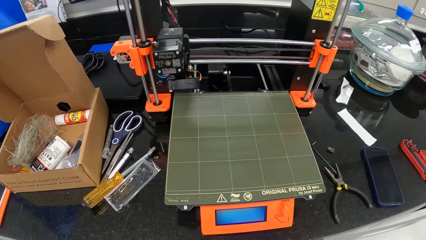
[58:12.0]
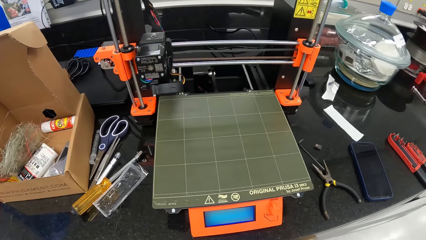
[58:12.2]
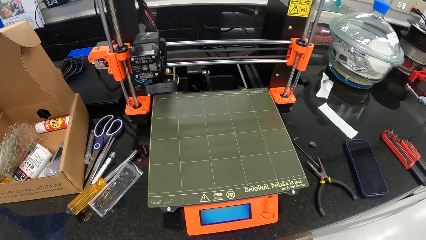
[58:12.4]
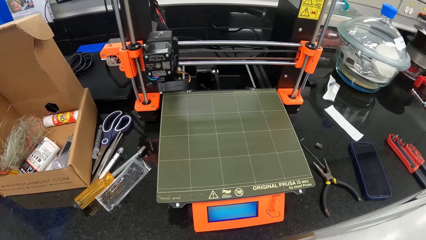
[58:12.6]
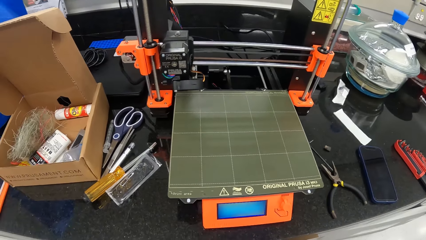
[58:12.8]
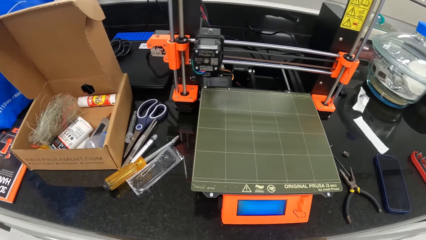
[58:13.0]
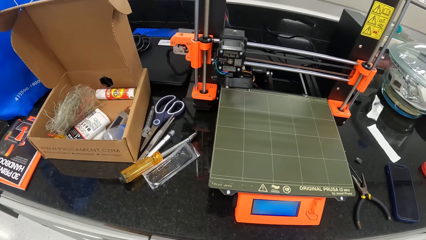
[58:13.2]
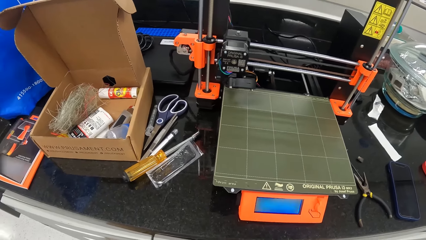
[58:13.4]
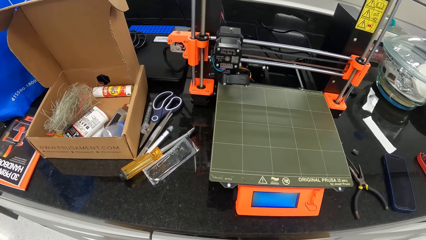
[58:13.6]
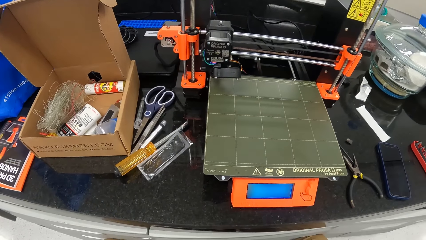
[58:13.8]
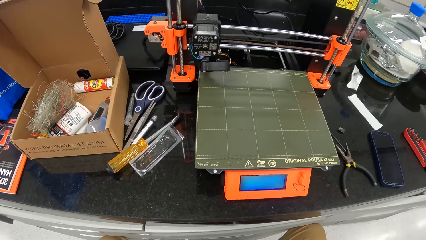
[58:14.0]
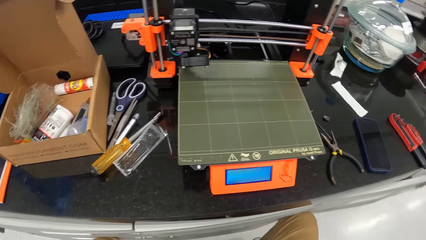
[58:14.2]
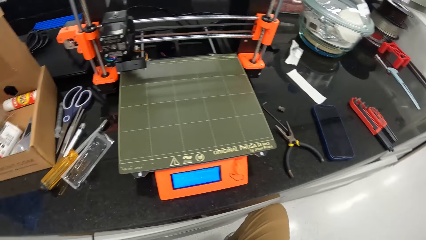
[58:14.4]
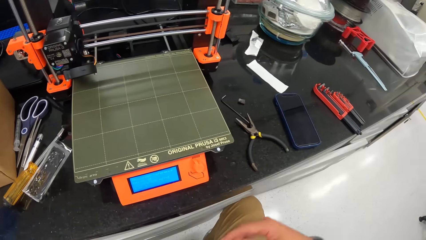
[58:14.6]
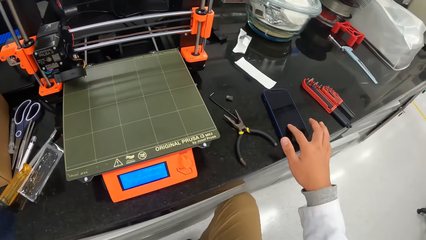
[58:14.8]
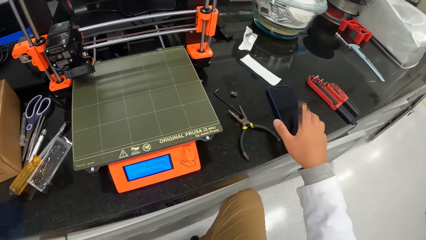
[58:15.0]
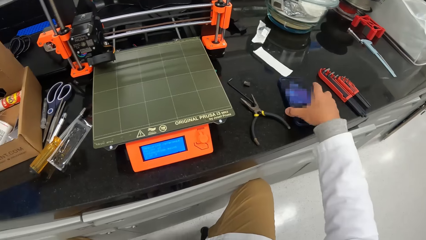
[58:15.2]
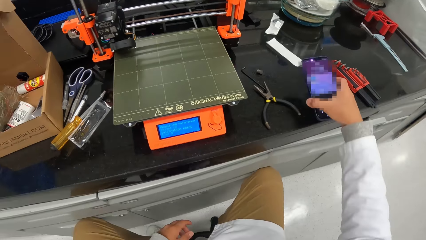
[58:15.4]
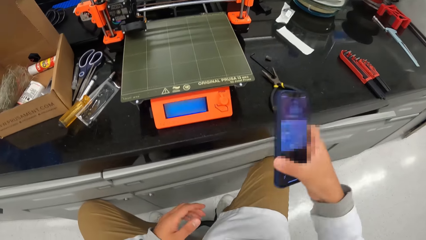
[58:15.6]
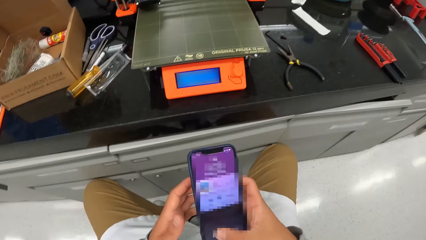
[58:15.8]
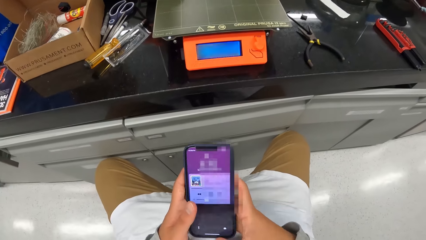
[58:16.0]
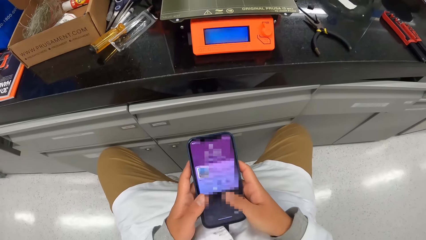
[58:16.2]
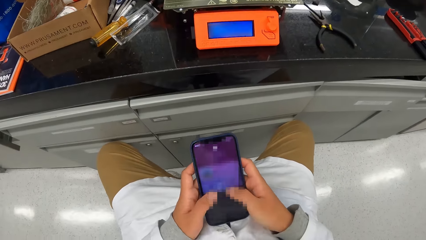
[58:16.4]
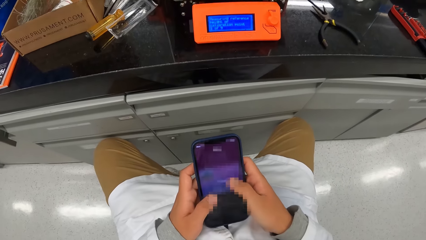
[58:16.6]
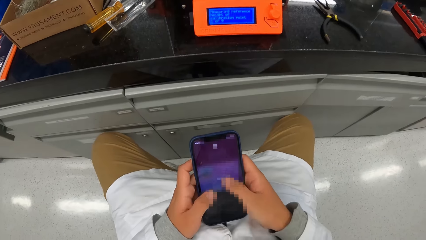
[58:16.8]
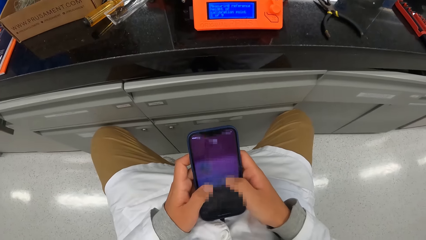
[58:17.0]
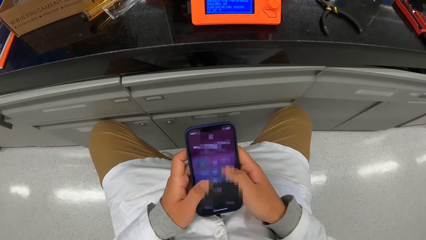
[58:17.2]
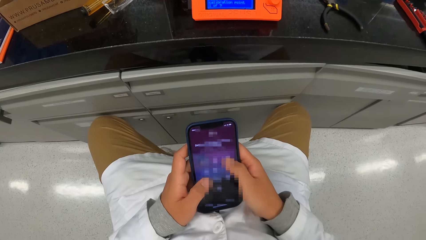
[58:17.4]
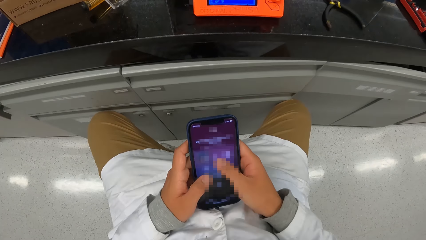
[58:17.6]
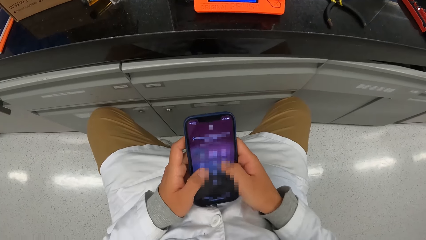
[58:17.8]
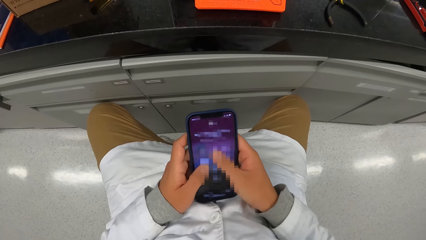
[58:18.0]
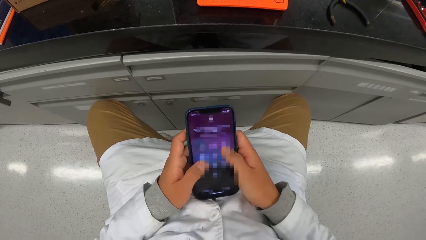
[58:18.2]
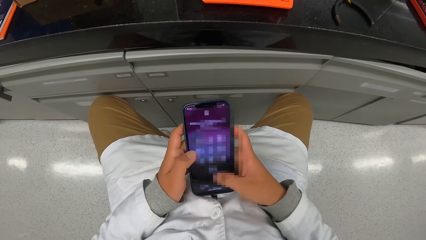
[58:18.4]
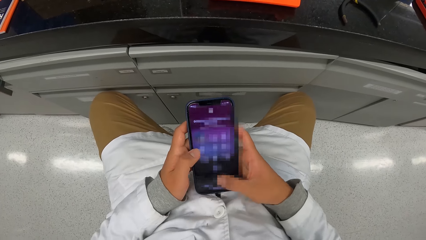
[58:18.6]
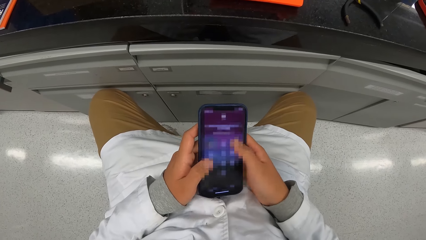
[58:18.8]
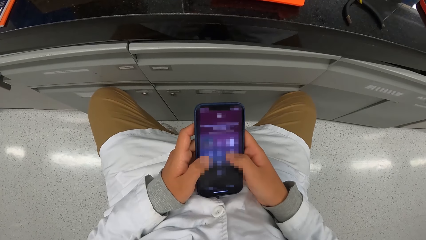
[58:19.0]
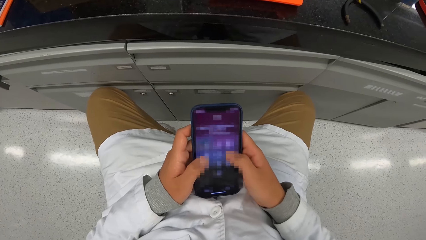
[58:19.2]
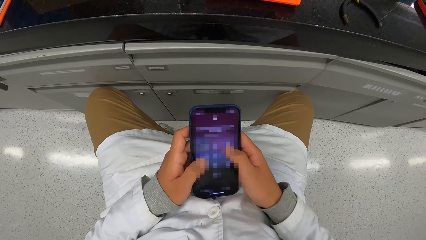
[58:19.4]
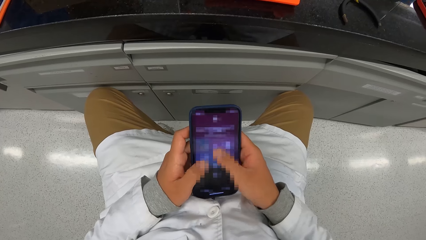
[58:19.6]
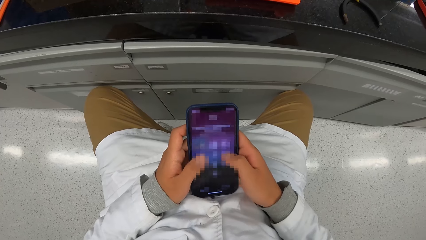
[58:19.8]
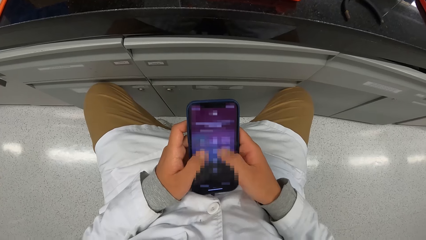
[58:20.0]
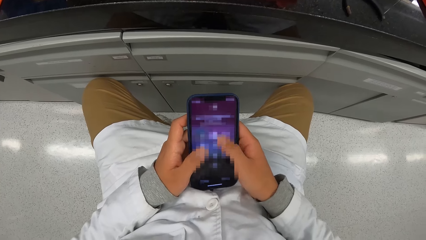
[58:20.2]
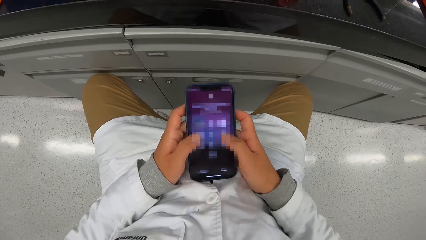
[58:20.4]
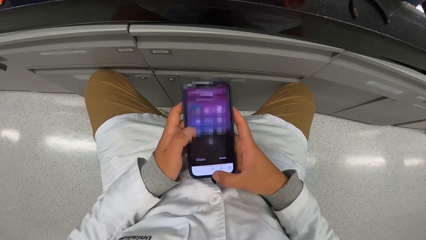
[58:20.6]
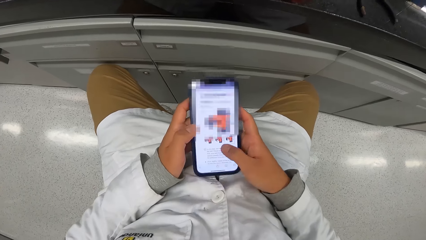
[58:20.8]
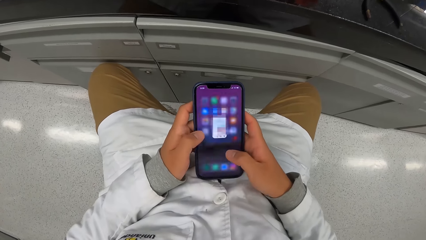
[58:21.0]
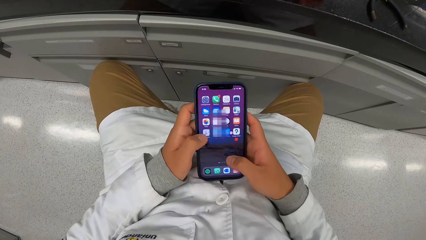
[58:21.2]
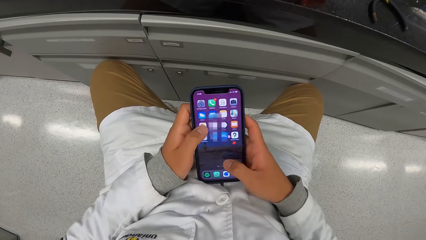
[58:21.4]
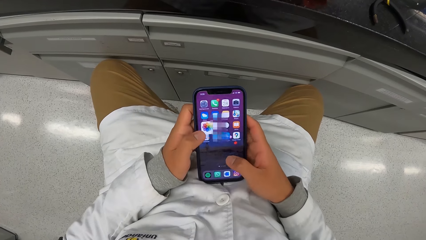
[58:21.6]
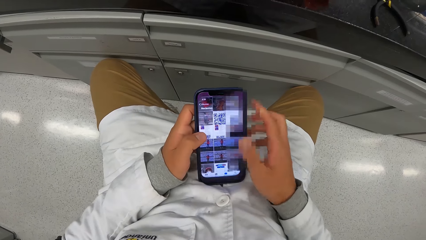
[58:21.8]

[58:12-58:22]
The camera wearer looks at the printer. He takes the phone on the table with his right hand. He moves the phone. He operates the phone with both hands.

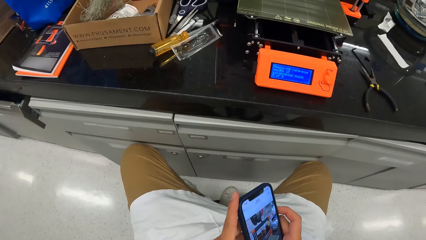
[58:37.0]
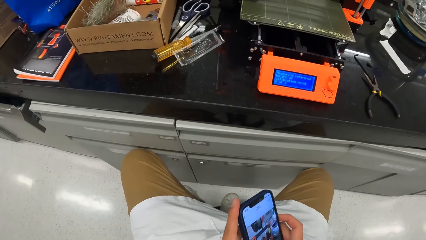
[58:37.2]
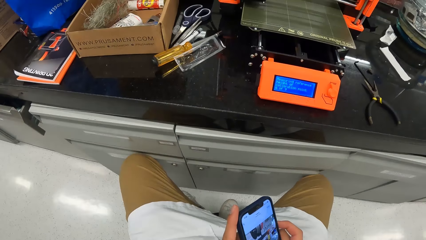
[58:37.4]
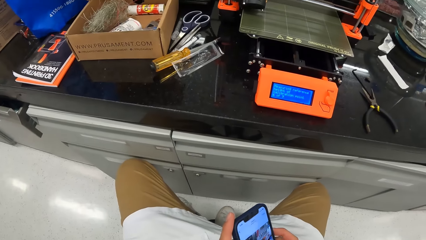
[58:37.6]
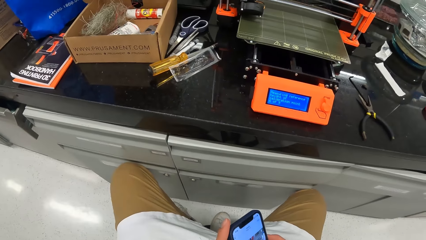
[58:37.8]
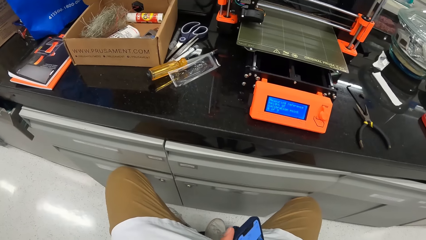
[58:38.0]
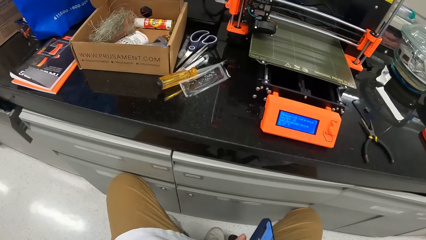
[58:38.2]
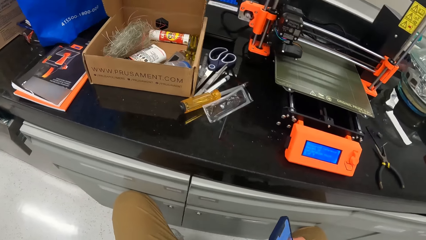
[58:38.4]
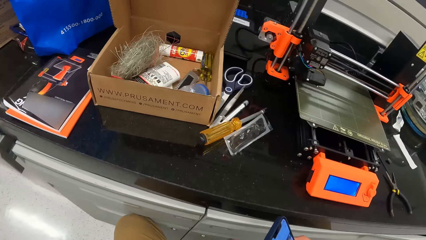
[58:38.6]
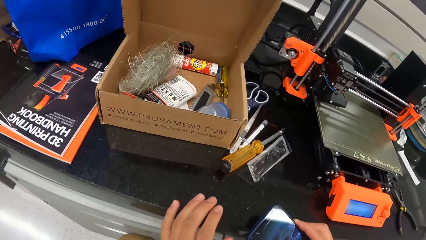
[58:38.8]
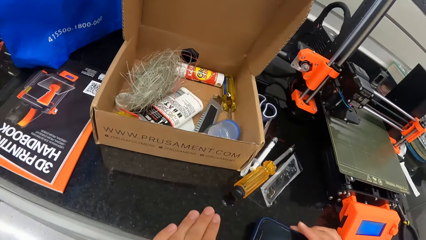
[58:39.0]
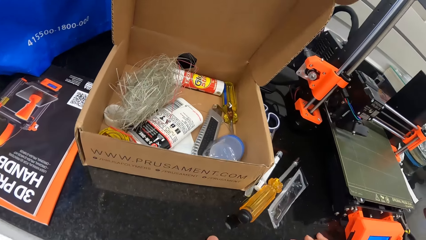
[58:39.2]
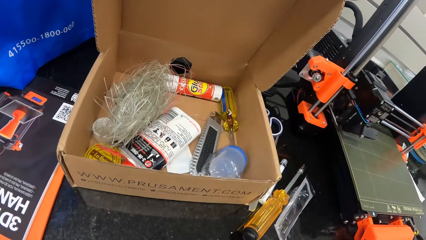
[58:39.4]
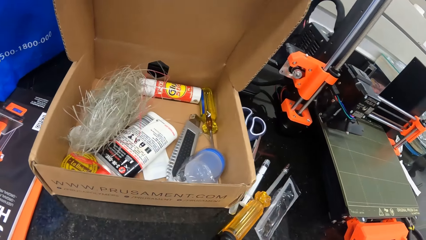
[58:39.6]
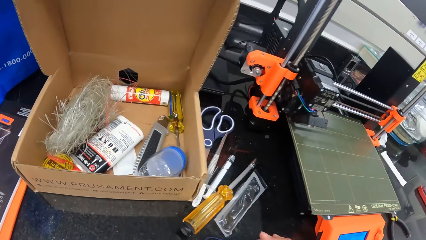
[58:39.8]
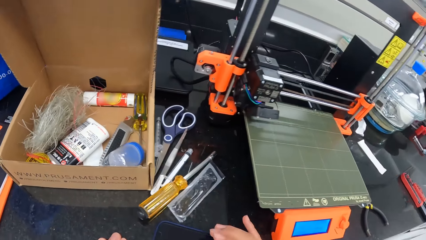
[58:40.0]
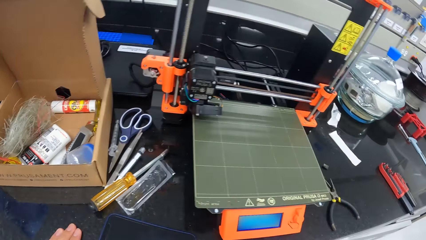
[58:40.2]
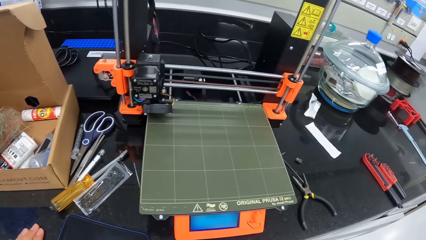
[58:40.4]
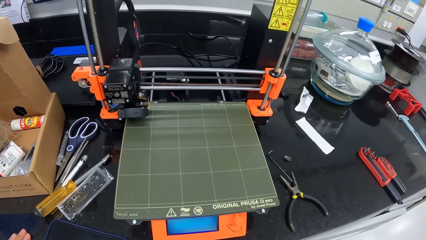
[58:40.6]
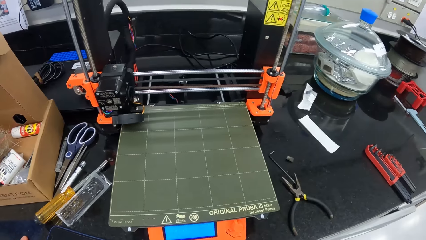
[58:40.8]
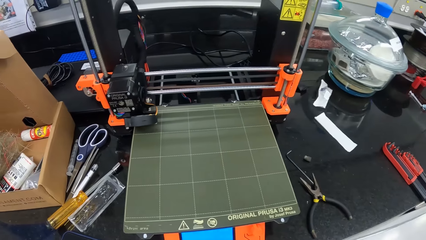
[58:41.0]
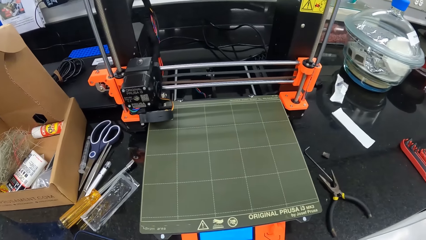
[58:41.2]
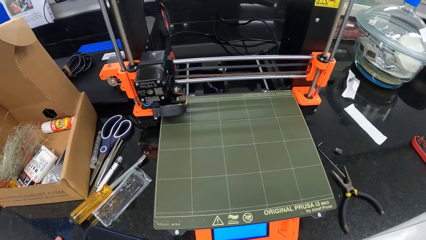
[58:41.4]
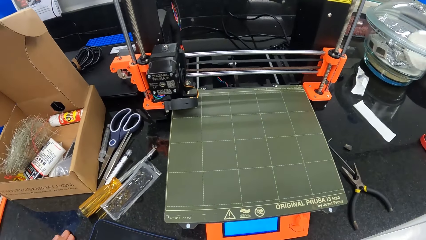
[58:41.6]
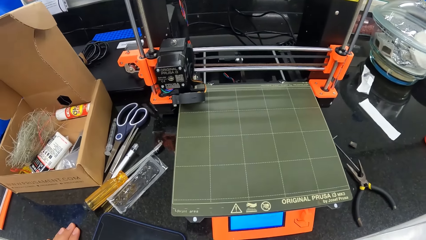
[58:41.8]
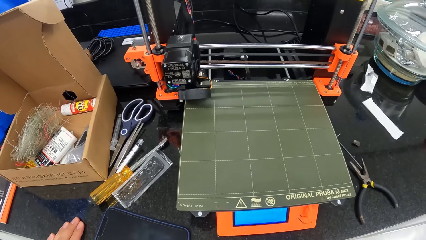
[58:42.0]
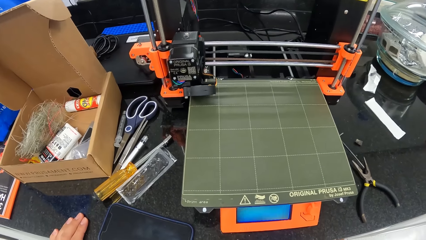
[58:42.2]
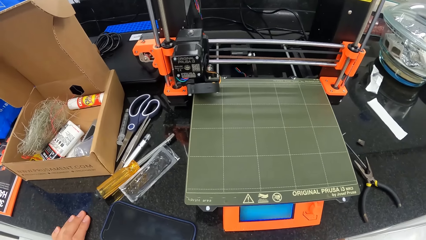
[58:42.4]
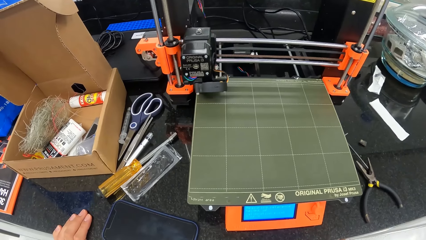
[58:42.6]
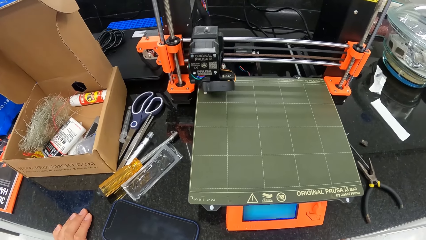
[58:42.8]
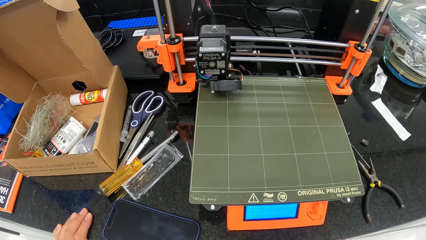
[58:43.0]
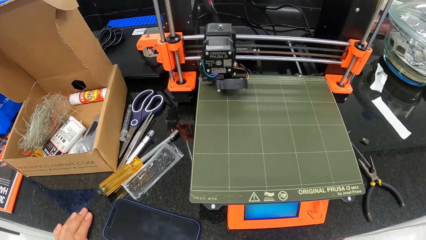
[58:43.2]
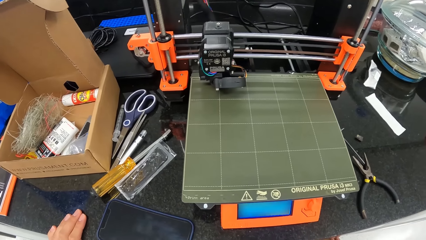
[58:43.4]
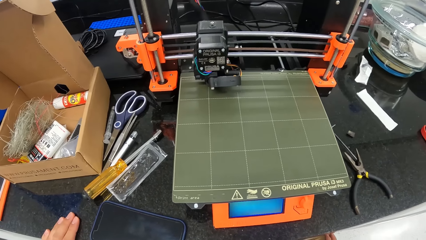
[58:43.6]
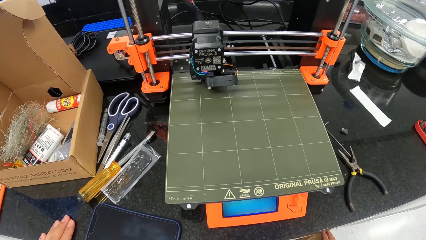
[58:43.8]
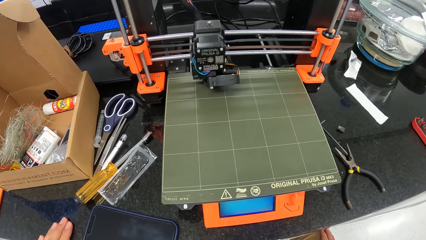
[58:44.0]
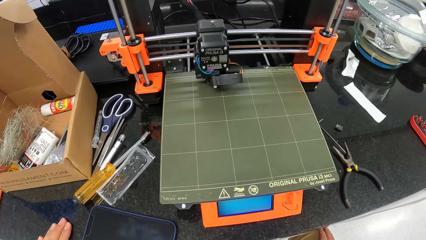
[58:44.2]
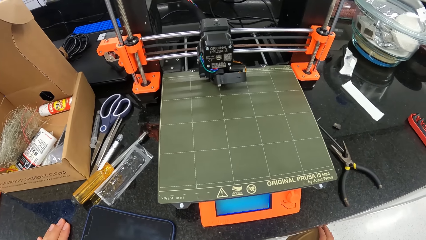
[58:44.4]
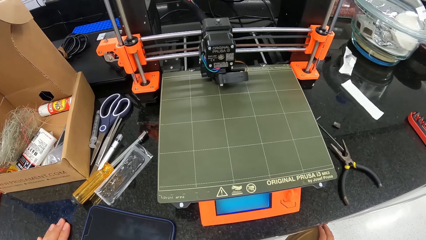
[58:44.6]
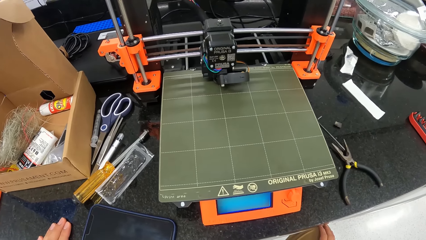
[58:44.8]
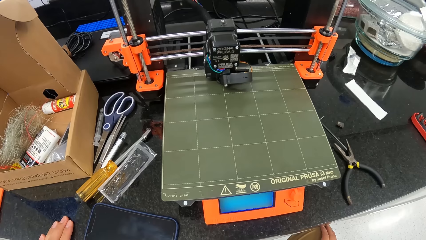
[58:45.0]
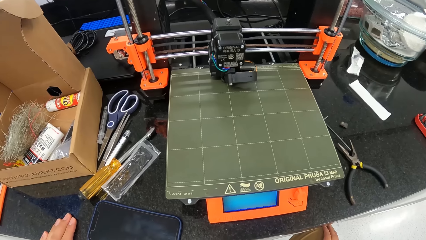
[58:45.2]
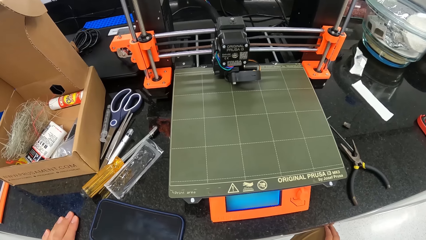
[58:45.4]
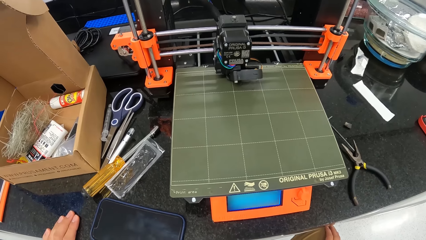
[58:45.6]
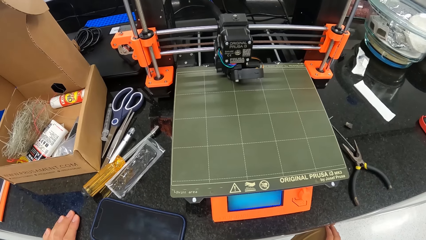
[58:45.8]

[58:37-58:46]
The camera wearer drops the phone in his right hand on the table. He looks around the box.
